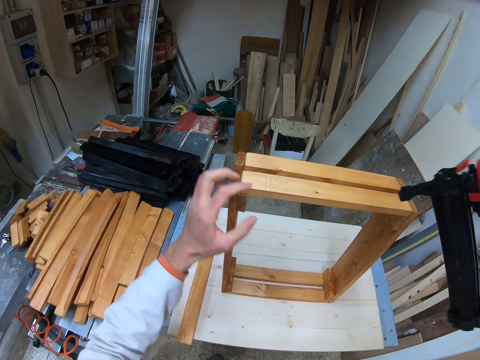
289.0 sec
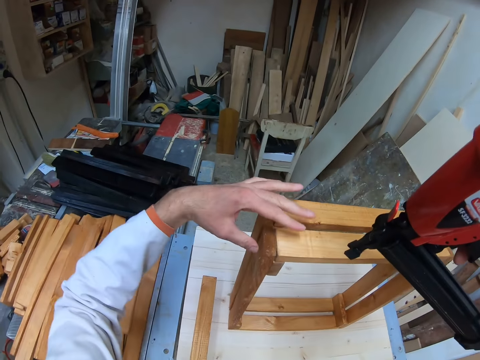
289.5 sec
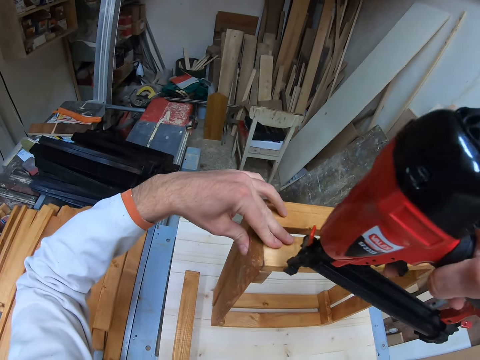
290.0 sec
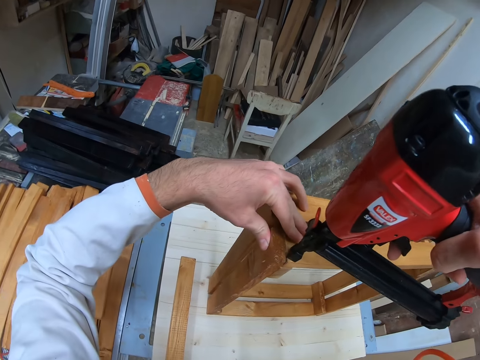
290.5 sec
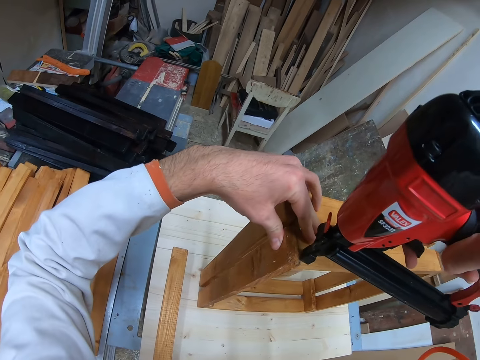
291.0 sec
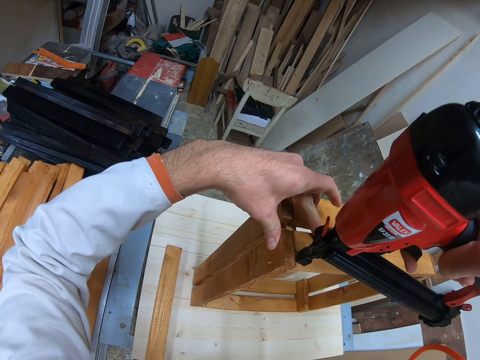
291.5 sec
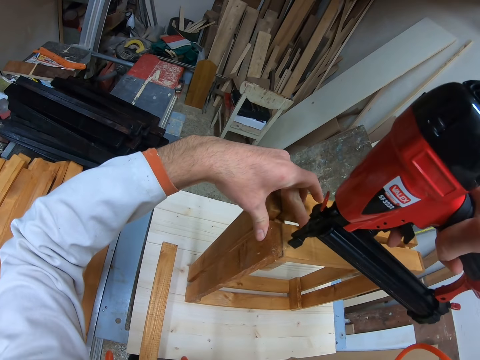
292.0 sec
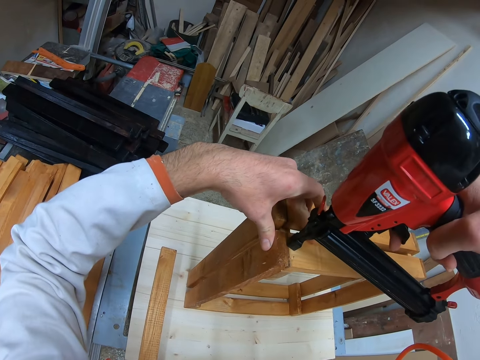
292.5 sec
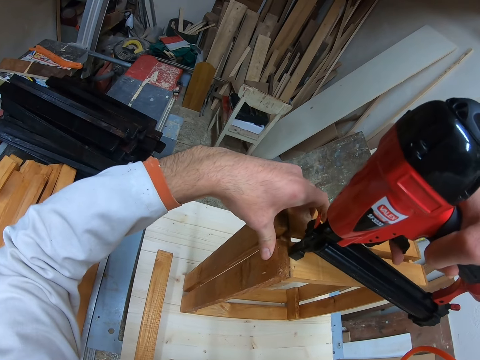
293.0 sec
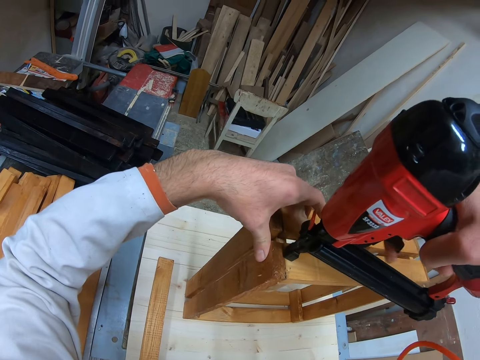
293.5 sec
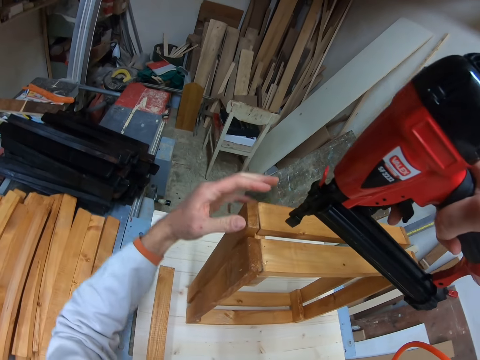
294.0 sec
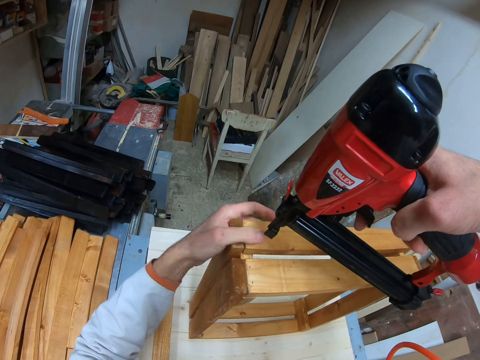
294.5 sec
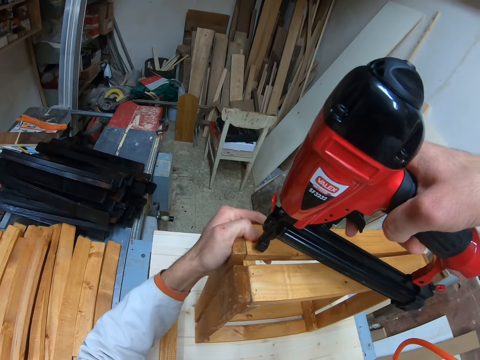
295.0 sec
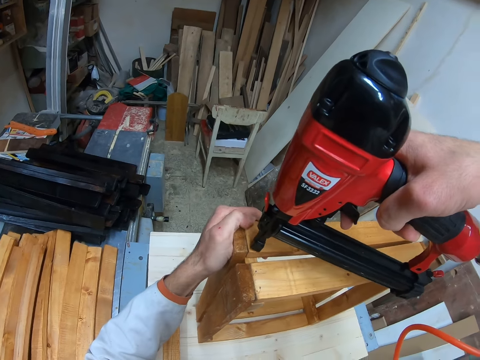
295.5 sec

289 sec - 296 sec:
The camera wearer staples both woods placed on the wood with a nail gun.

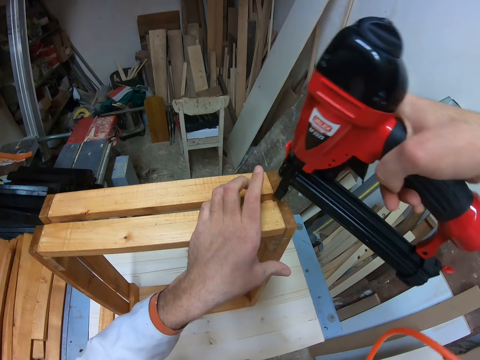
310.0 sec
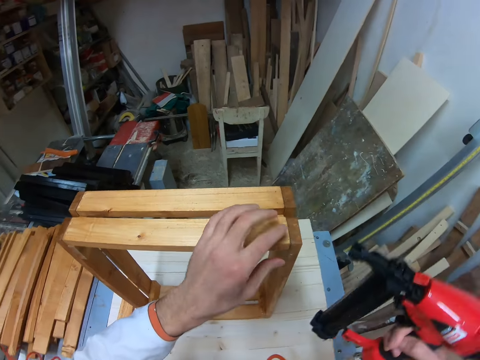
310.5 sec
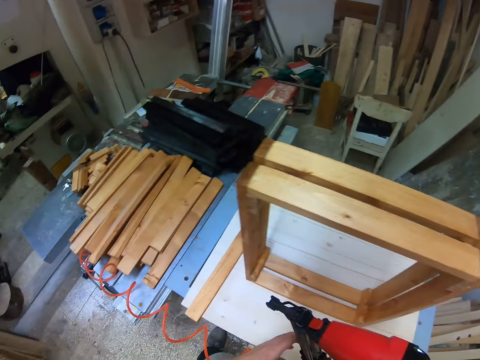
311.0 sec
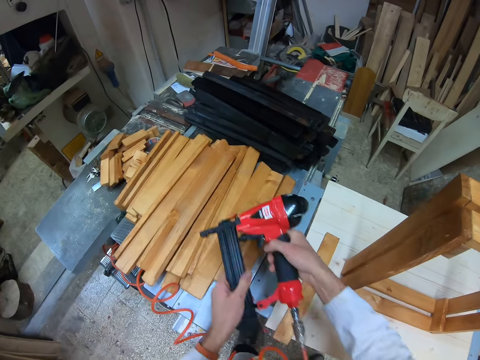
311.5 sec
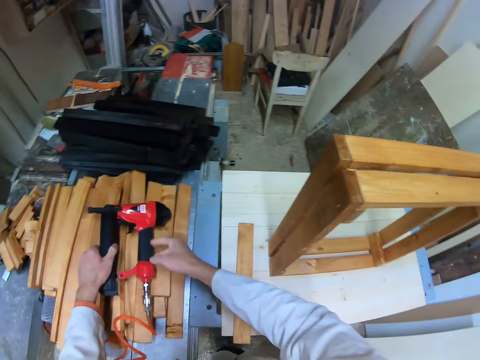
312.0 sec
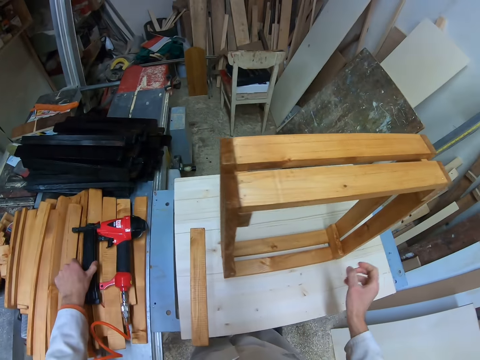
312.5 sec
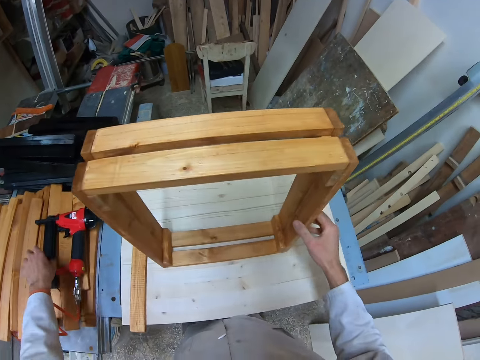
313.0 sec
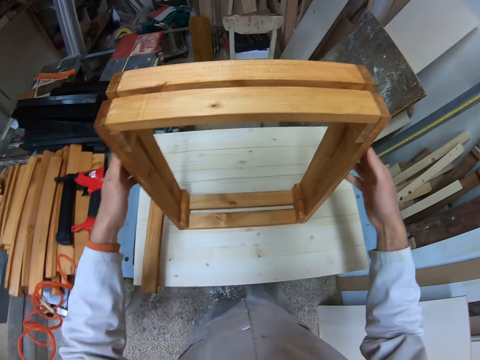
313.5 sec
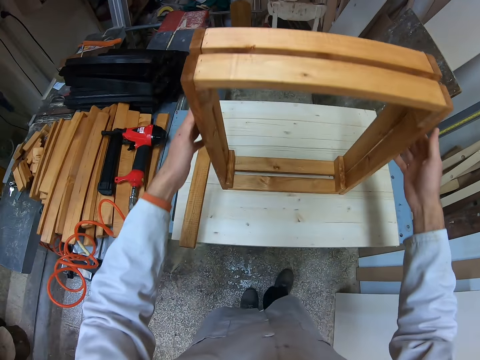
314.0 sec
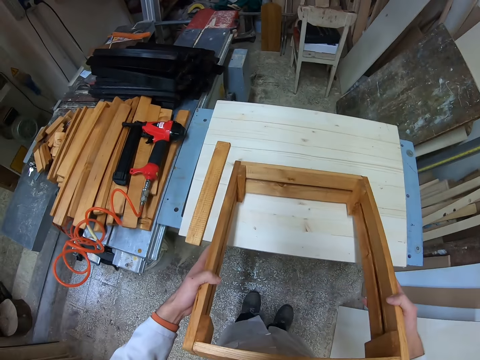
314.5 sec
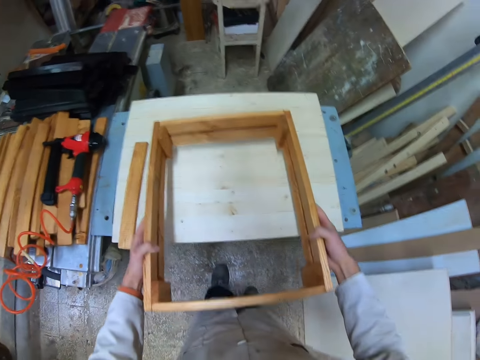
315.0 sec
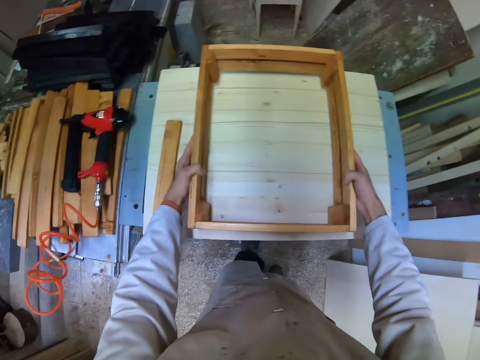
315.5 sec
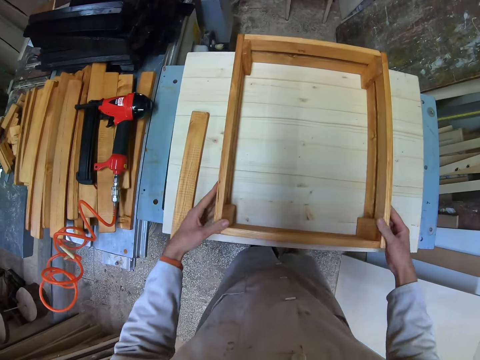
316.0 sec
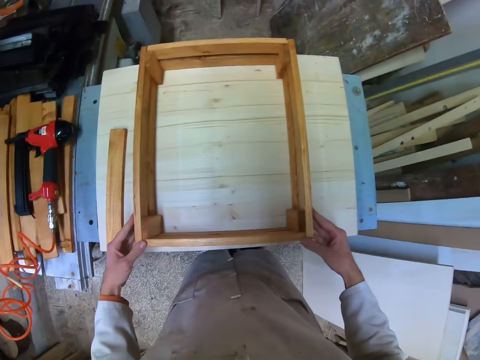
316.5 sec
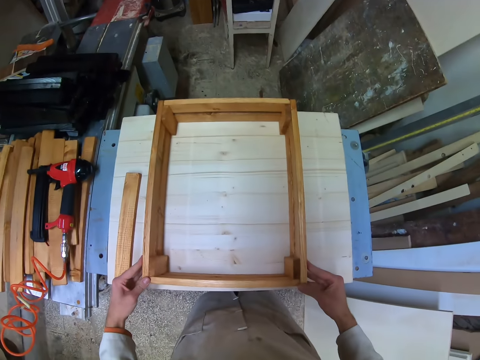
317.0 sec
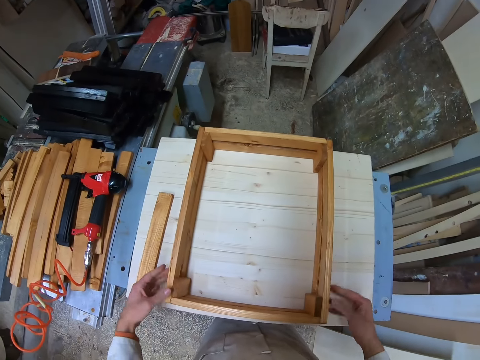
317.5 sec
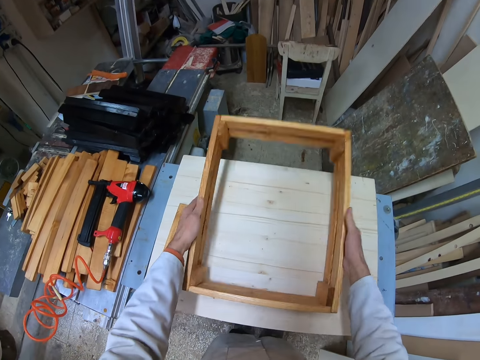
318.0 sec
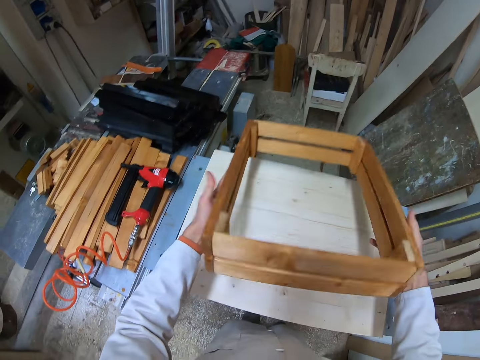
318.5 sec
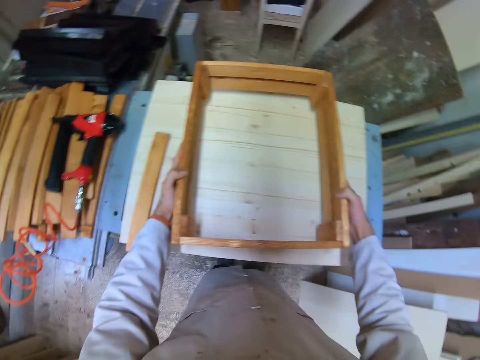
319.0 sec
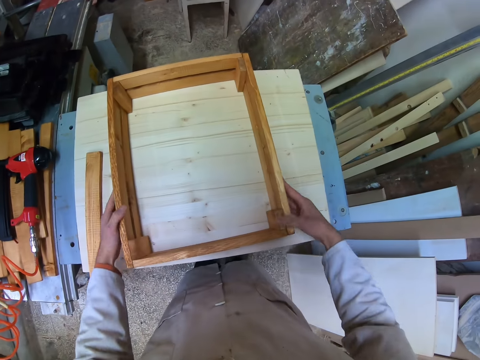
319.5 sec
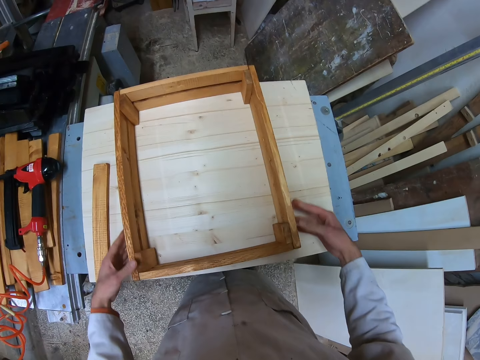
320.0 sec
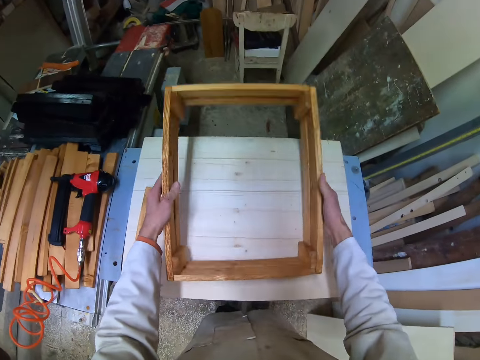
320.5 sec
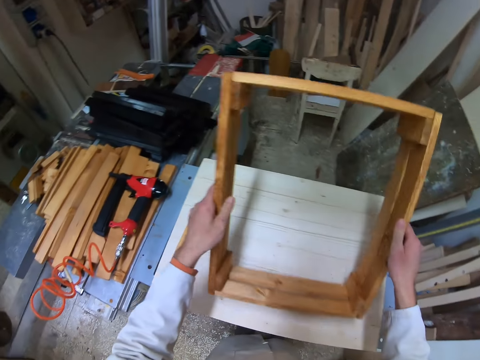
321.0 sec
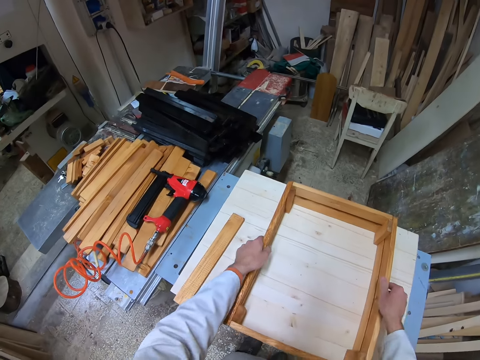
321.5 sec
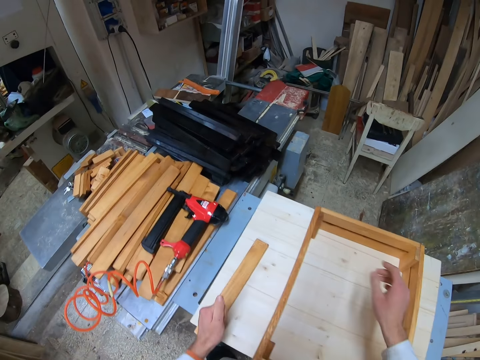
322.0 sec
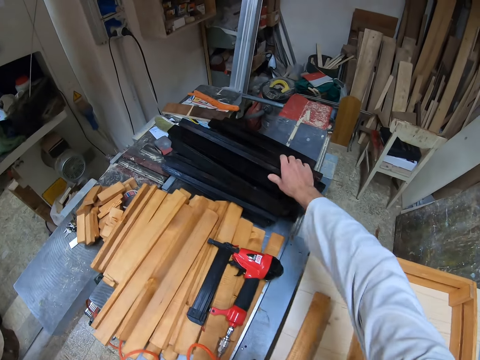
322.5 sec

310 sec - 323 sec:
The camera wearer puts the nail gun on the timber. They put the structure flat on the table. They turn over the wood. They turn over the wood again. They pick up the wood.

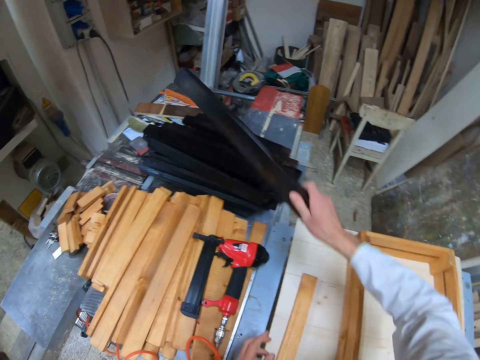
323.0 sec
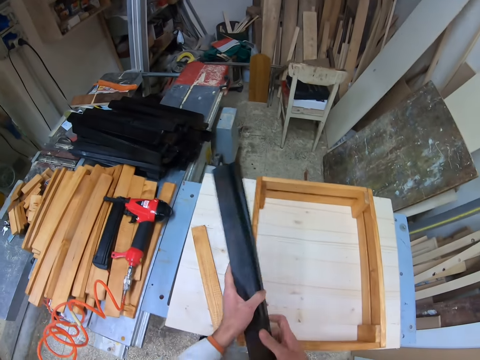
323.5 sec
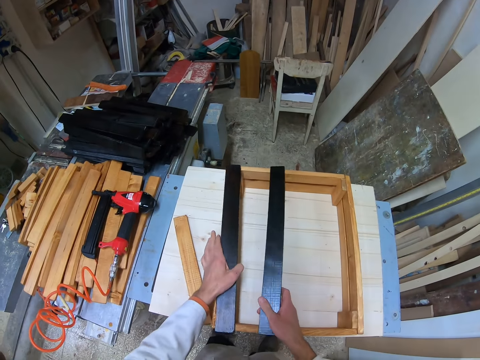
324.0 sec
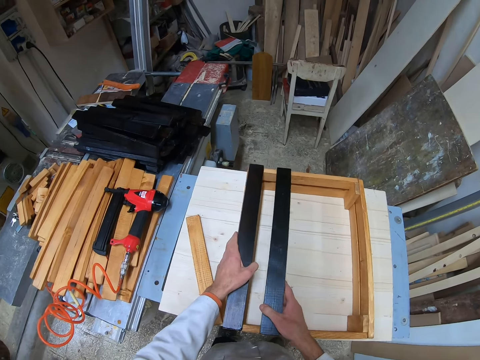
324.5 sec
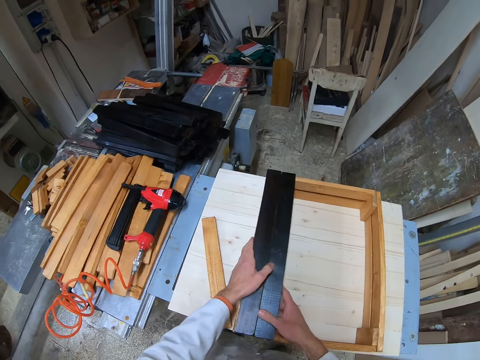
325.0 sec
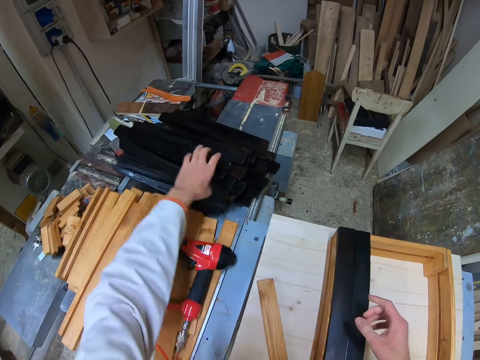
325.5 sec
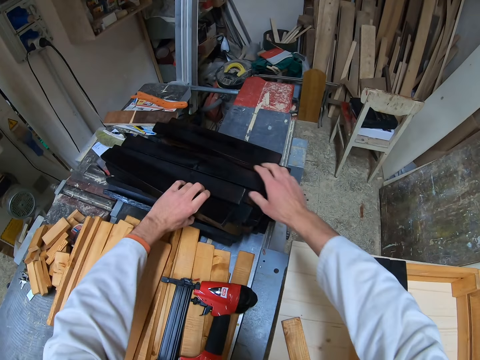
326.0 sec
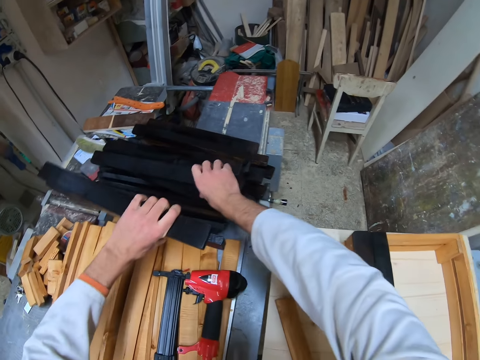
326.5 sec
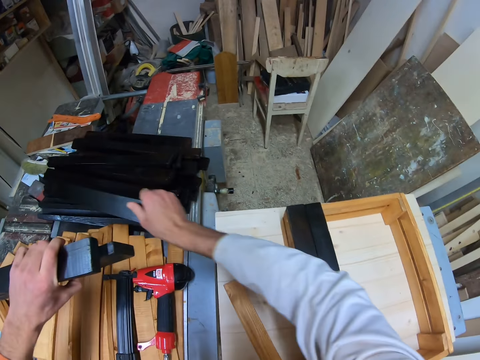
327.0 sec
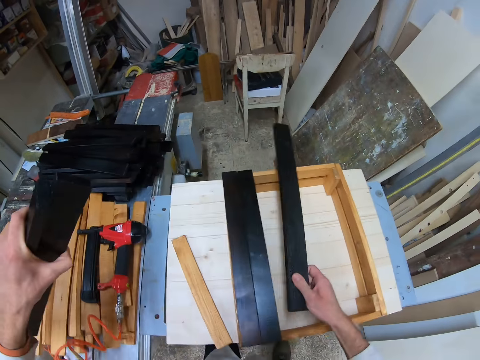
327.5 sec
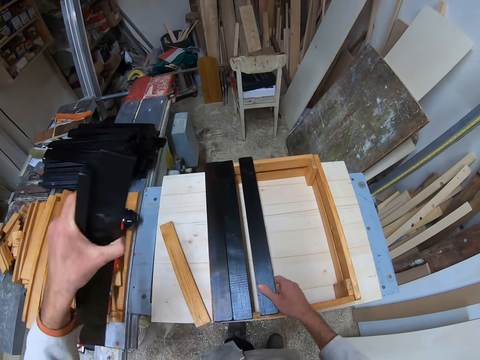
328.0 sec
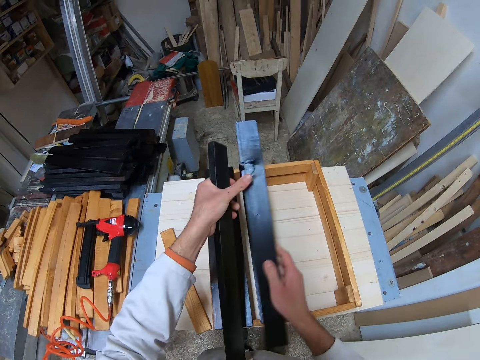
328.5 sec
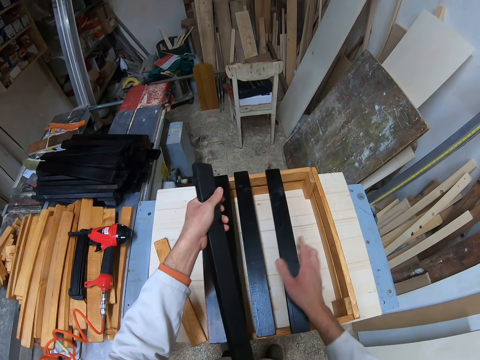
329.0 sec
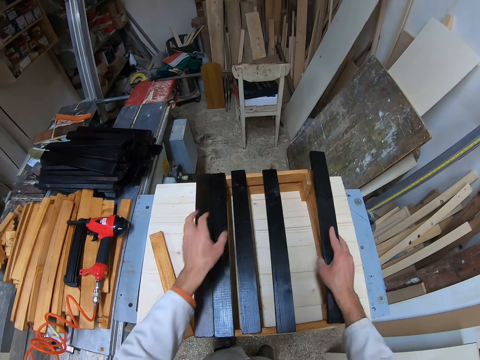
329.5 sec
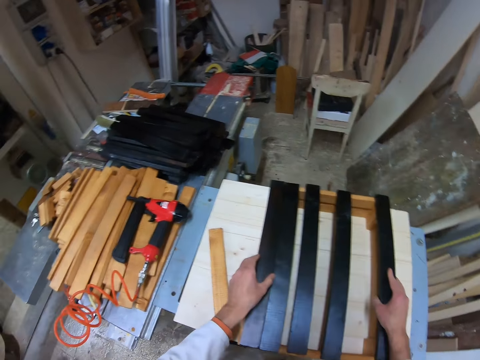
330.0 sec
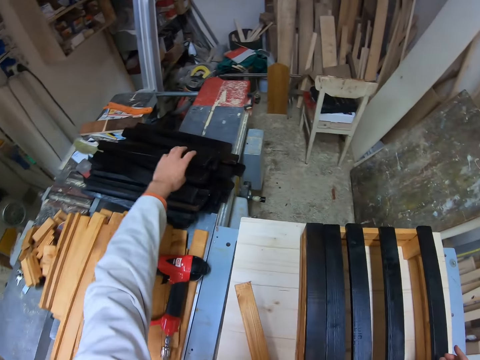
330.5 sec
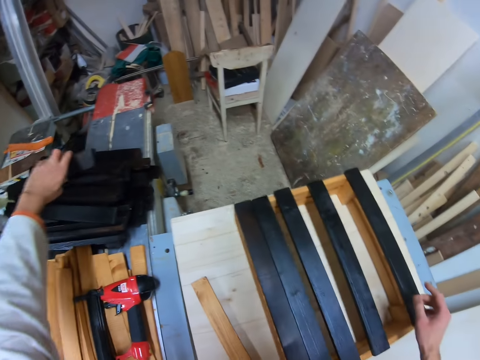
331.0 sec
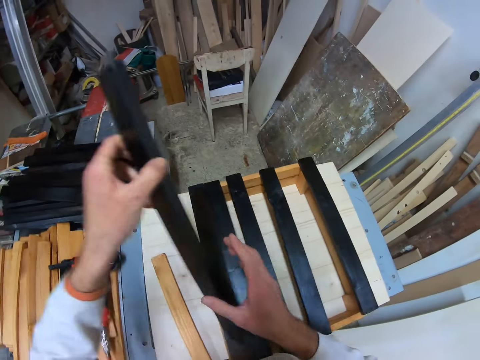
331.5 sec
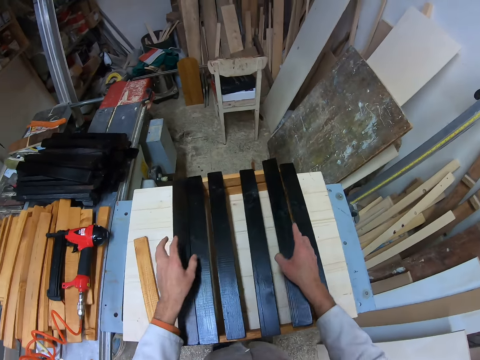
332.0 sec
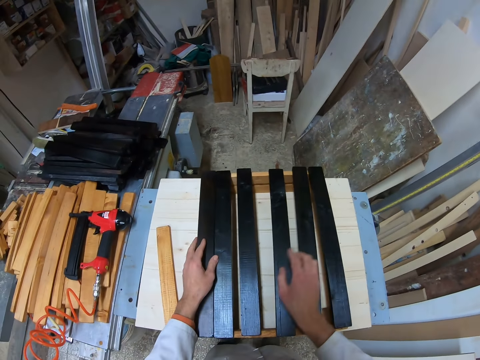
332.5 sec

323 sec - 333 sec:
The camera wearer picks up two black woods. He places the two black woods on the wood. He picks up two black woods with his left hand. He picks up one black wood with his right hand. He places the three woods on the wood. He picks up one black wood.
